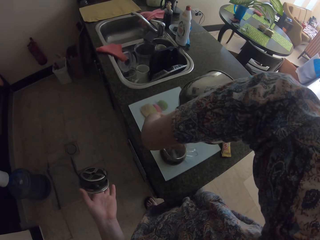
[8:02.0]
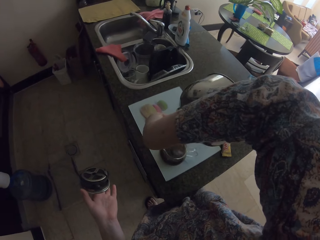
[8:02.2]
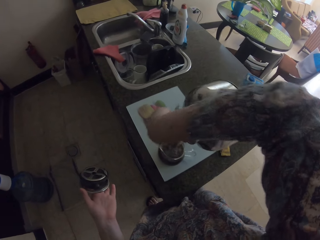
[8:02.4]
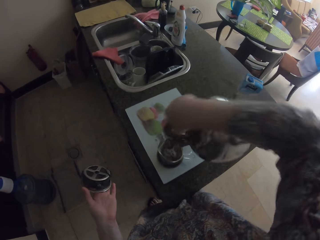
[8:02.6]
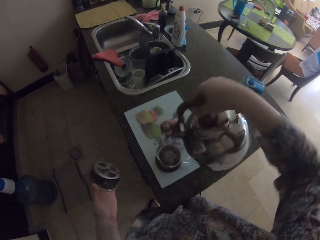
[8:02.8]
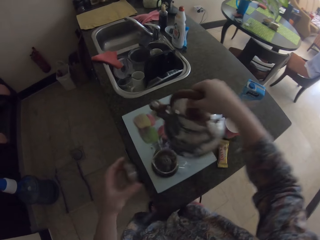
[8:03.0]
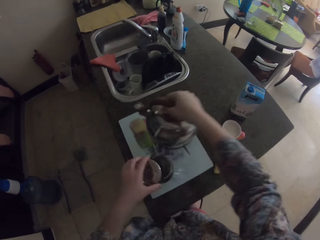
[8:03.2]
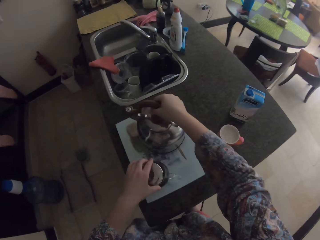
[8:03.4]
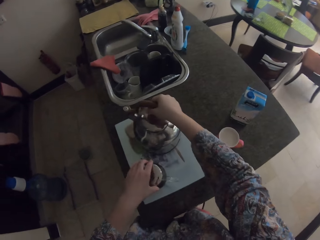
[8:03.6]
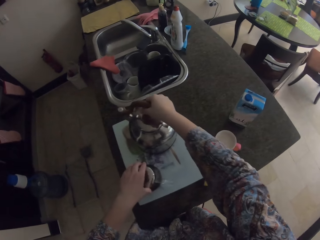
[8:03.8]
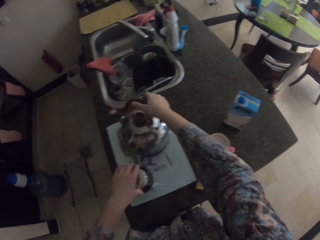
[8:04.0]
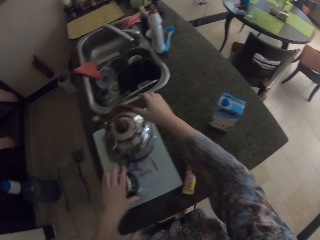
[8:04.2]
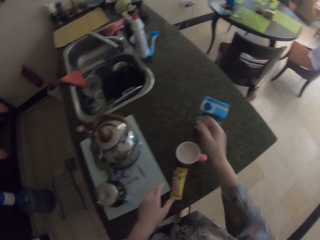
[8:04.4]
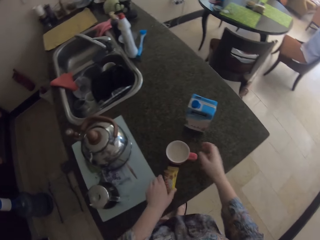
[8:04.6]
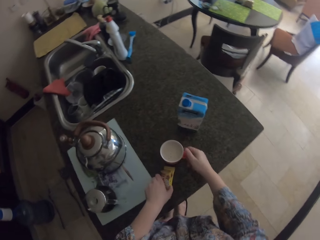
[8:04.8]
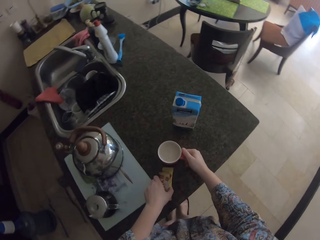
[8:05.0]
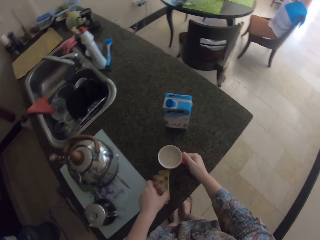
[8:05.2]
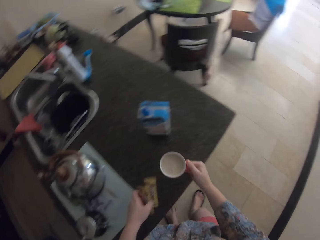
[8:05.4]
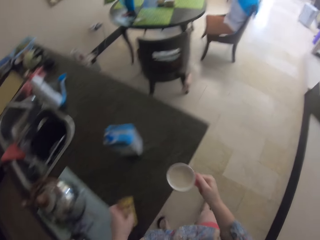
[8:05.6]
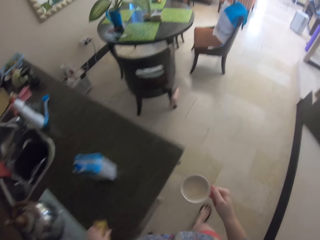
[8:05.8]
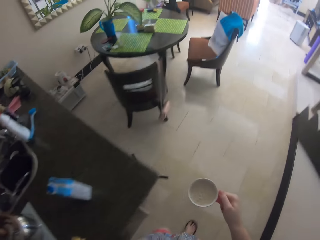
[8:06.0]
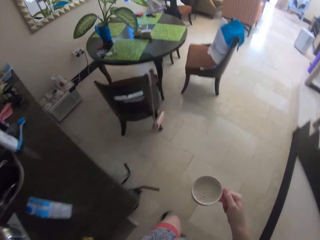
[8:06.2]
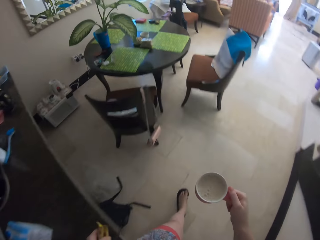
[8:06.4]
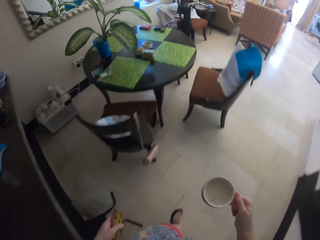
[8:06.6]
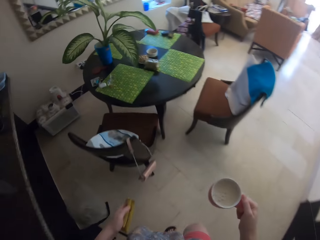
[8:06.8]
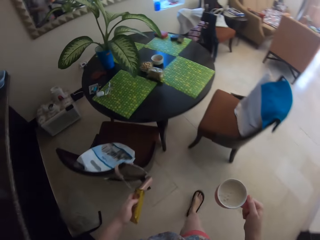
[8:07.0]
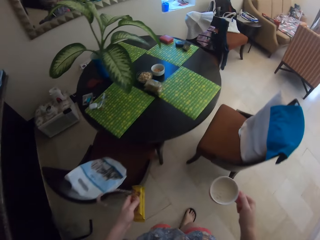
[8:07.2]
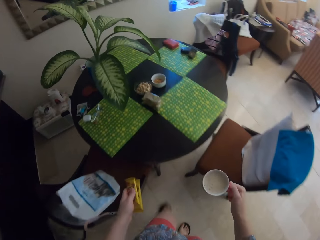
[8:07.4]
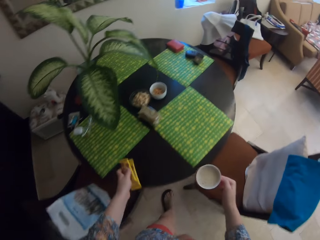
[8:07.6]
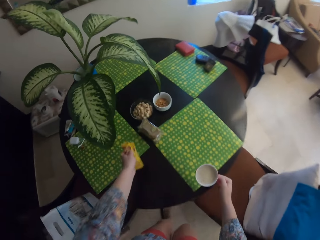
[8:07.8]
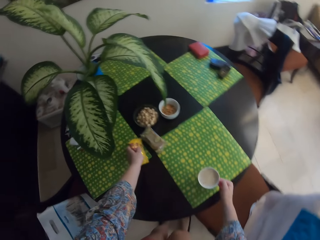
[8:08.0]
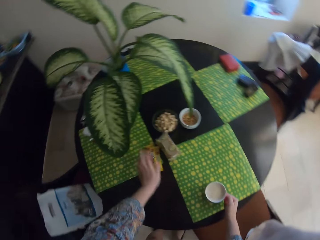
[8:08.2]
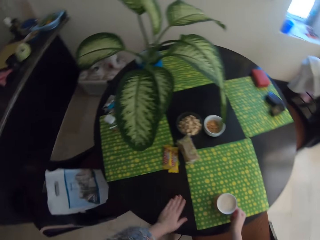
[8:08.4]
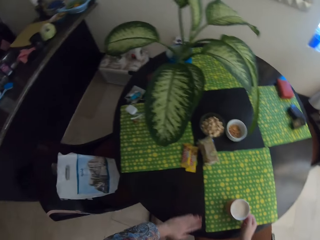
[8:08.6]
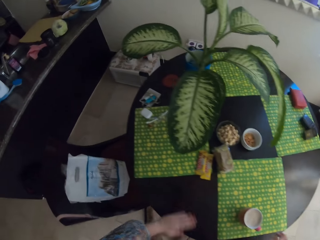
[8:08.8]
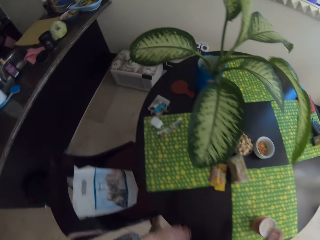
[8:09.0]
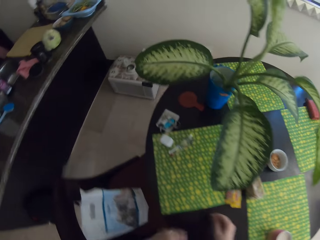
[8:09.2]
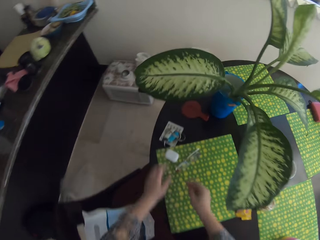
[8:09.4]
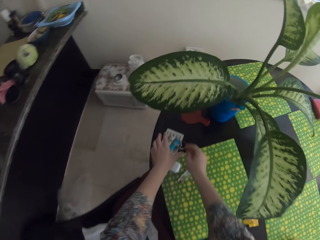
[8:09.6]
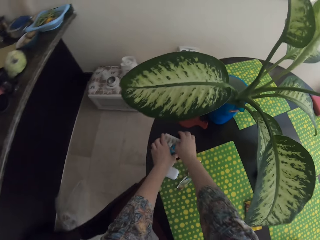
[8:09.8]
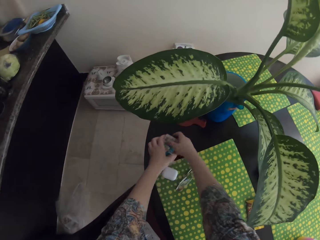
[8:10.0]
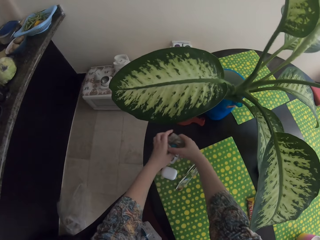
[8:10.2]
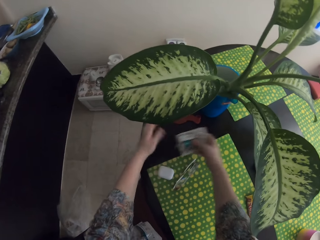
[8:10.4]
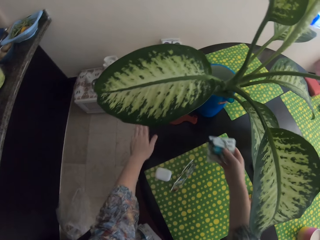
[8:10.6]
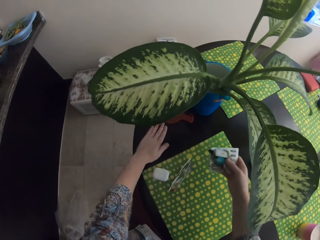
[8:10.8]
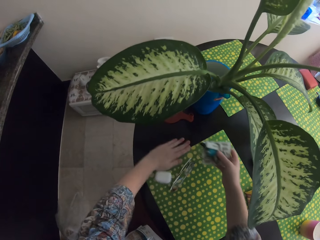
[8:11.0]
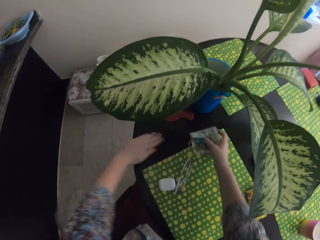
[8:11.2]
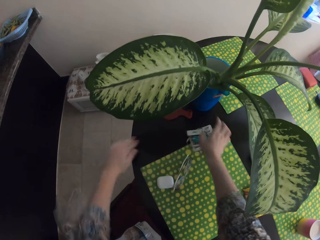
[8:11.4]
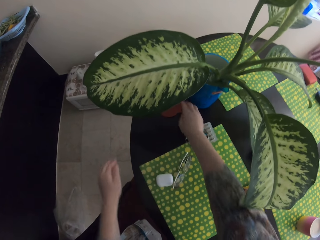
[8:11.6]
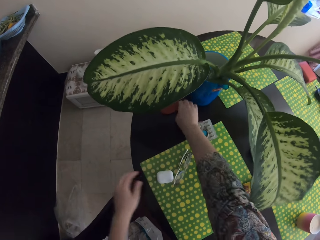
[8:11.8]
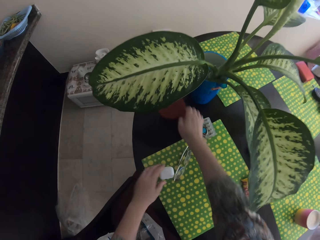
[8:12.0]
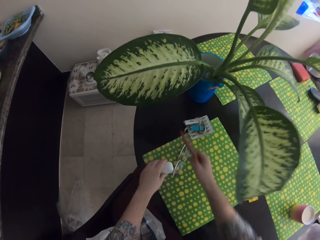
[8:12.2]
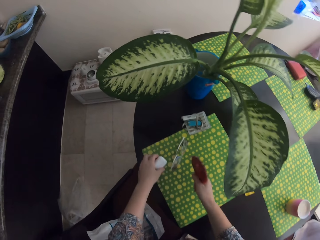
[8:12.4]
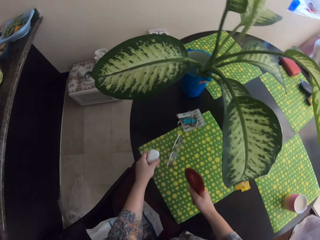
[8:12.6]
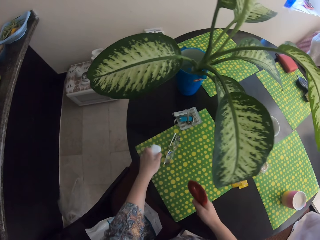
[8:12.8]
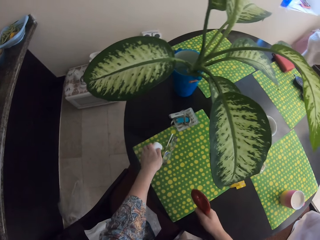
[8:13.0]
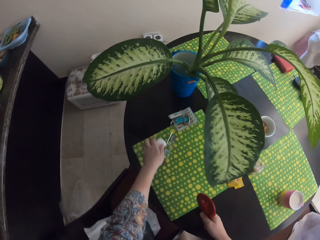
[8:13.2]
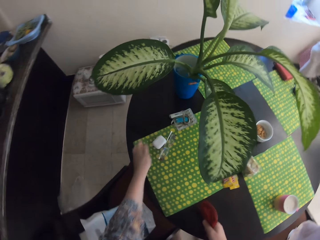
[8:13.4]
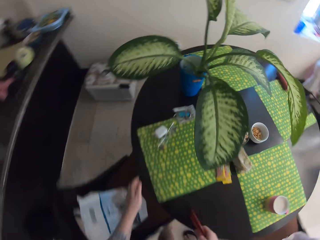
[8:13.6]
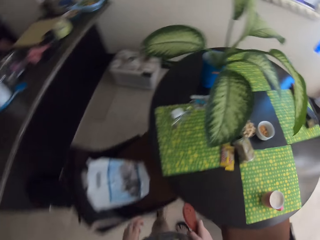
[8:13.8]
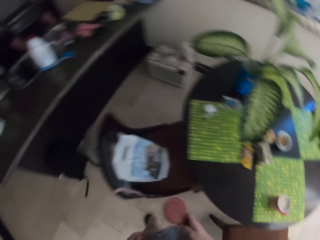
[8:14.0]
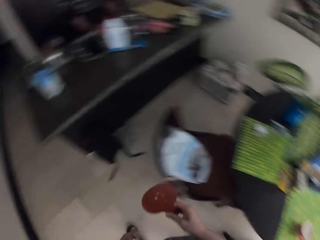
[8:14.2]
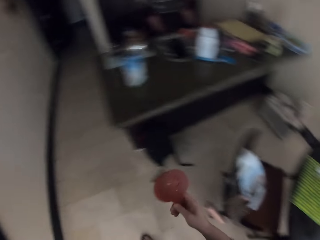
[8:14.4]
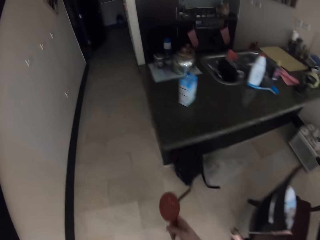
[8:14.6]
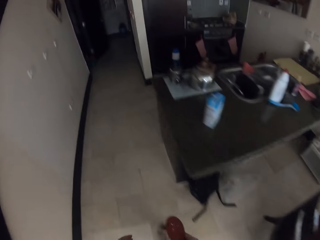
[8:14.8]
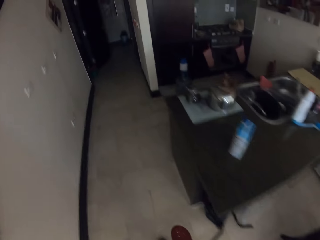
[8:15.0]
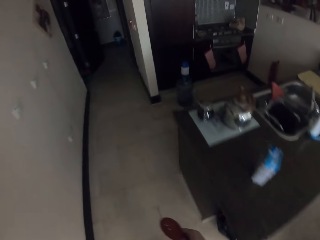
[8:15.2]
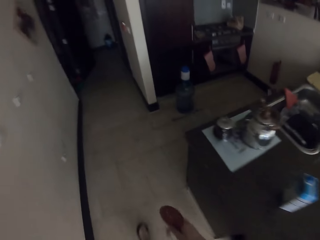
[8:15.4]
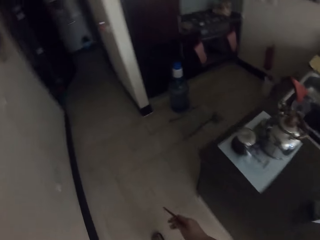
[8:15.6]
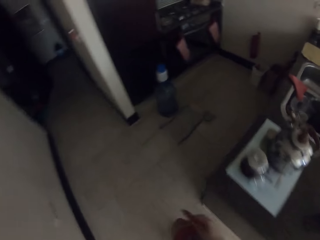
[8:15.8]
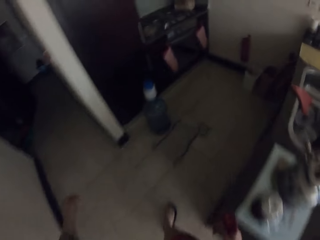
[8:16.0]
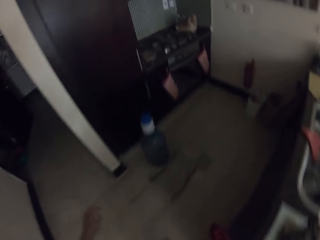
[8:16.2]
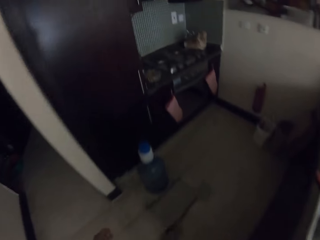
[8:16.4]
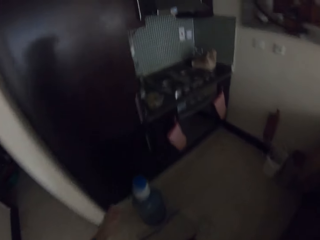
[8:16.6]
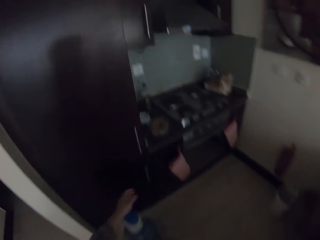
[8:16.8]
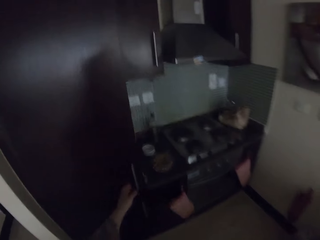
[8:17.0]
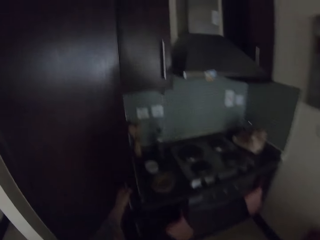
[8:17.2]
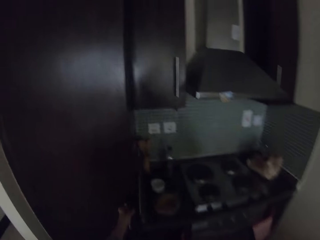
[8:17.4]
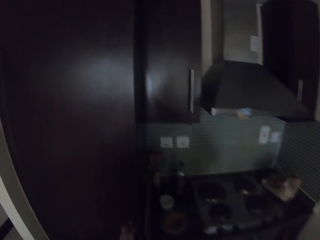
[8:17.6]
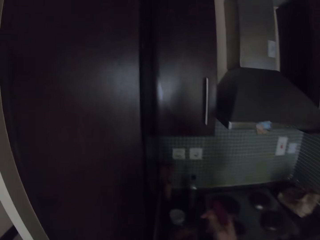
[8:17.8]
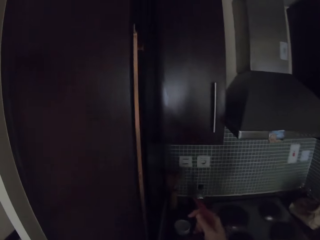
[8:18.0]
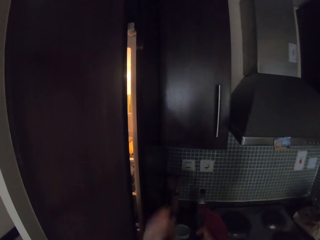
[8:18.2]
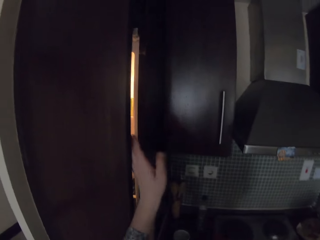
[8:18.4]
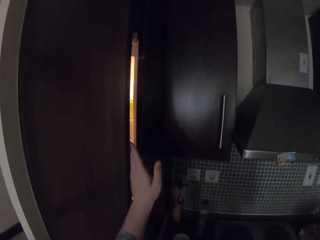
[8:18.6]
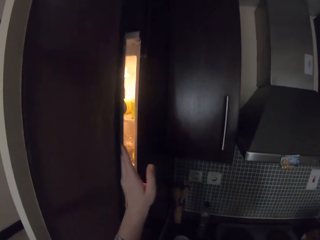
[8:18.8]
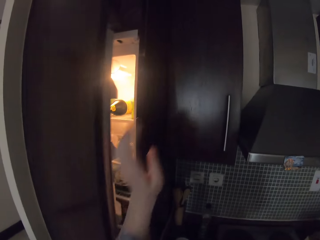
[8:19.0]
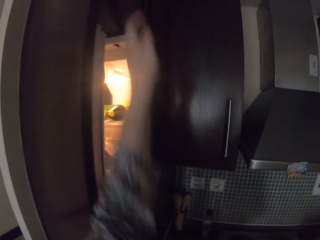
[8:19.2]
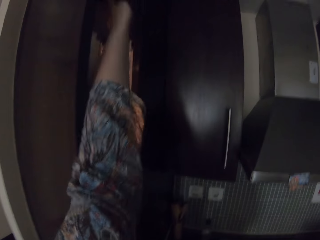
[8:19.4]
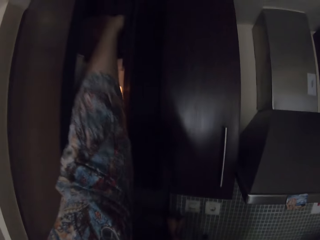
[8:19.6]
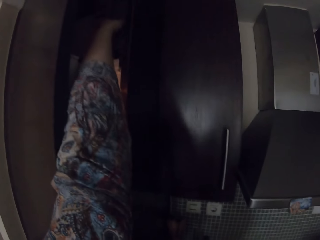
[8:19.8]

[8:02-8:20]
The camera wearer closes the lid. They take a cup. They walk around the house. They lap the table. They put the cup on the table. They take something from the table. They arrange the table. They walk around the house. They open the fridge.

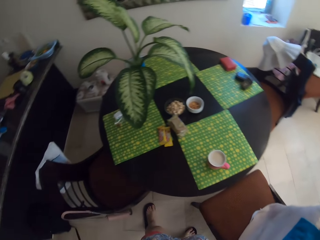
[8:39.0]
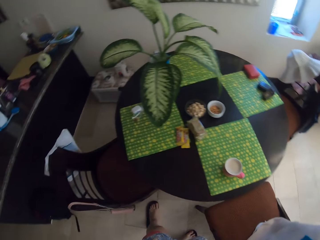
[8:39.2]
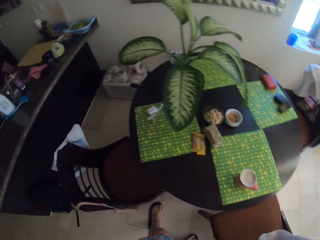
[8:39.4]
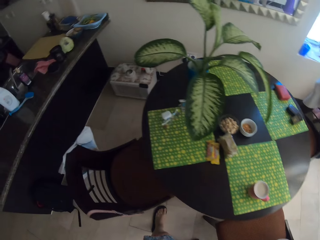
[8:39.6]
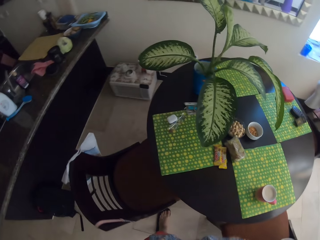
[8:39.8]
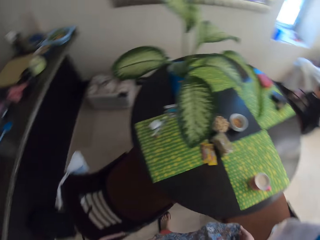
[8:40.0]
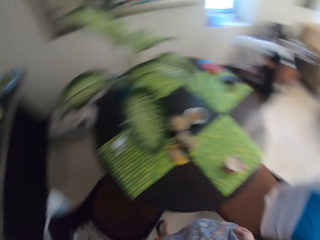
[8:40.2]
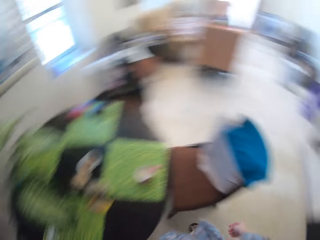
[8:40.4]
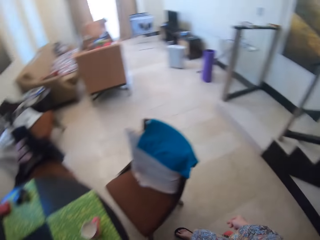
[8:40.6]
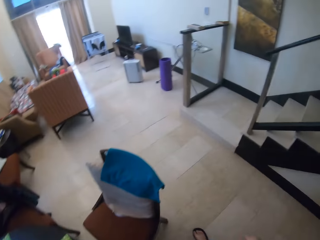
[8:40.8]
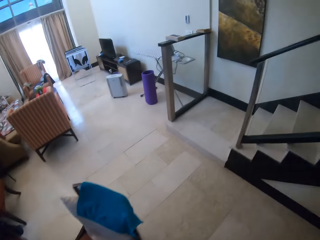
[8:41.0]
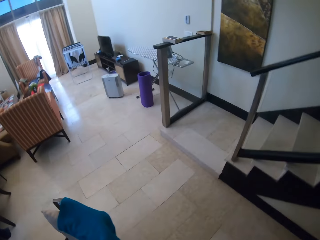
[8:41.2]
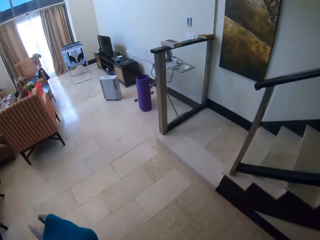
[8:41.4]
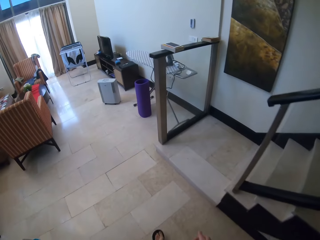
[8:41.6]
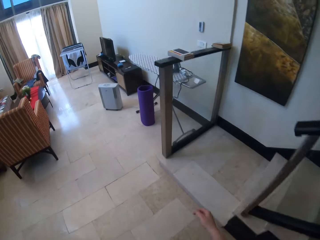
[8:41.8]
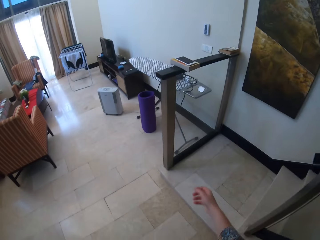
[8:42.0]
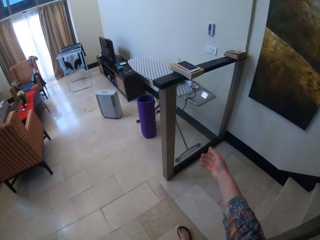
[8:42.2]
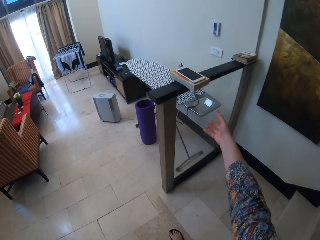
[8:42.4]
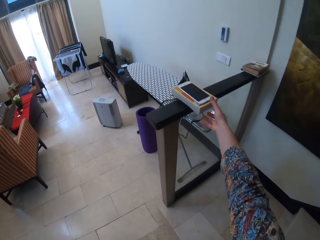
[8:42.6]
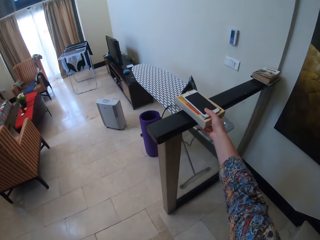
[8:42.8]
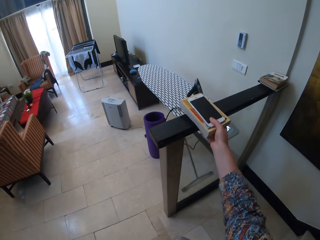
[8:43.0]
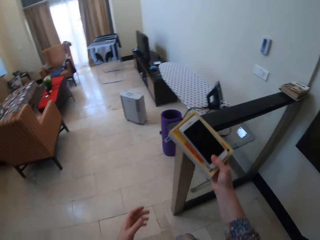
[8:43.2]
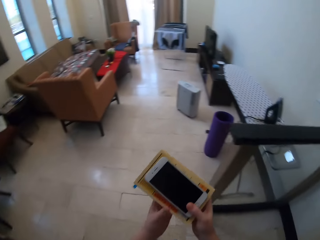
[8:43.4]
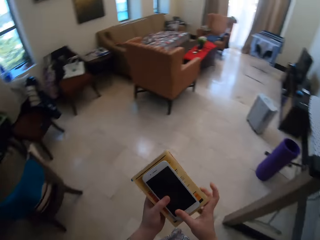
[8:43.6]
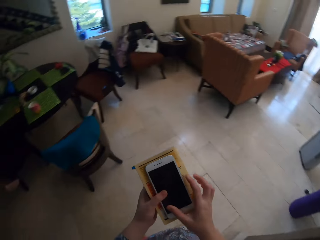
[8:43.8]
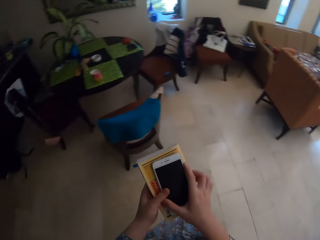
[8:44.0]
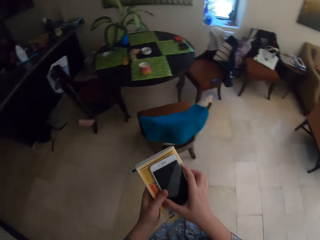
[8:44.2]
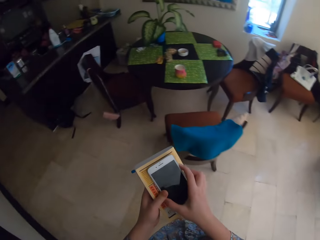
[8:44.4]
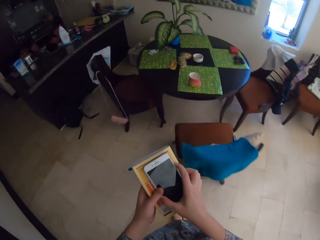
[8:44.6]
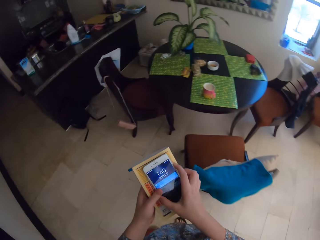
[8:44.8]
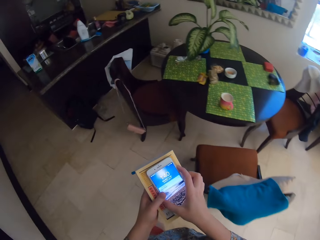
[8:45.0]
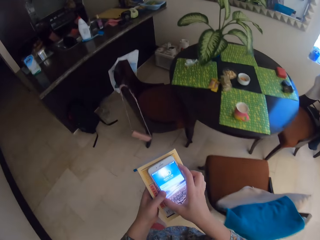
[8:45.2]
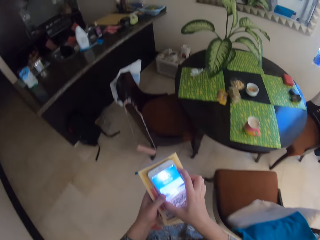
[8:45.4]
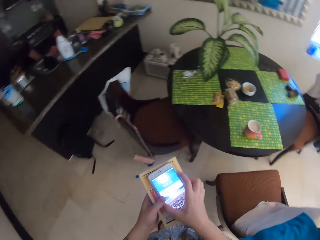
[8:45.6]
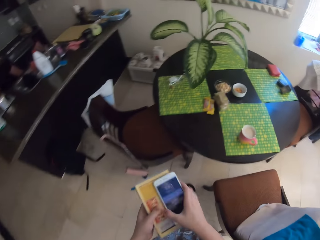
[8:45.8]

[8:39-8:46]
The camera wearer looks at the background. They walk around the house. They take a book and a phone. They walk around the house.
